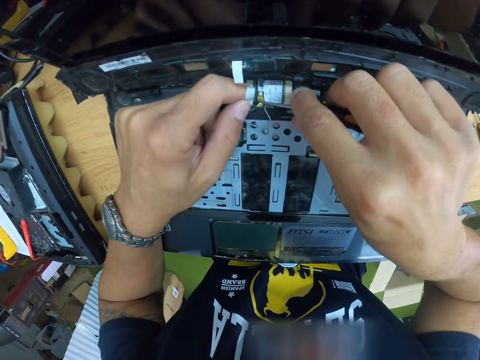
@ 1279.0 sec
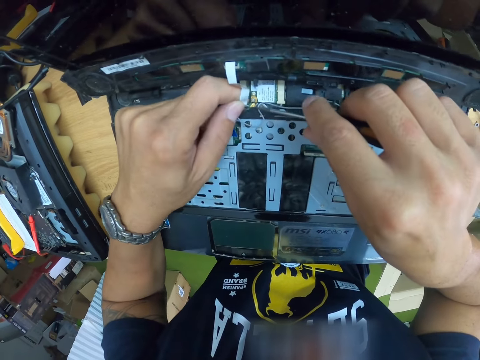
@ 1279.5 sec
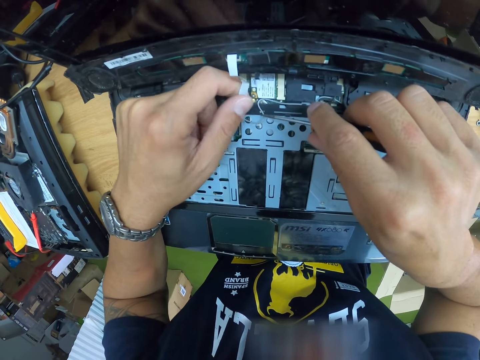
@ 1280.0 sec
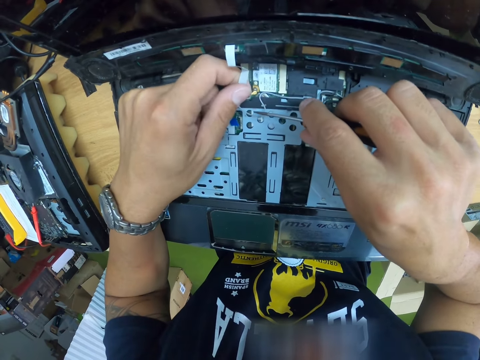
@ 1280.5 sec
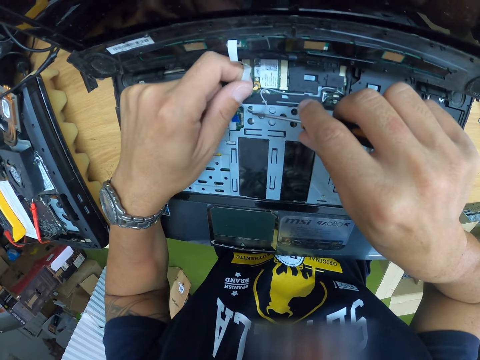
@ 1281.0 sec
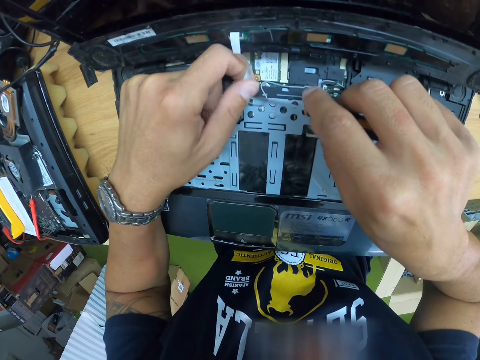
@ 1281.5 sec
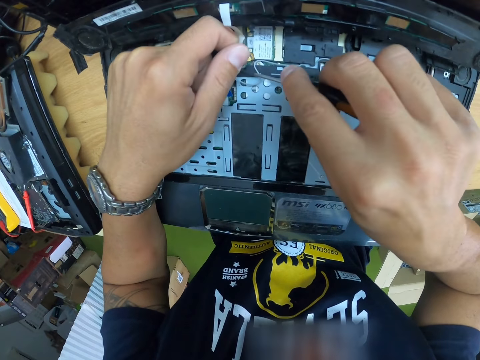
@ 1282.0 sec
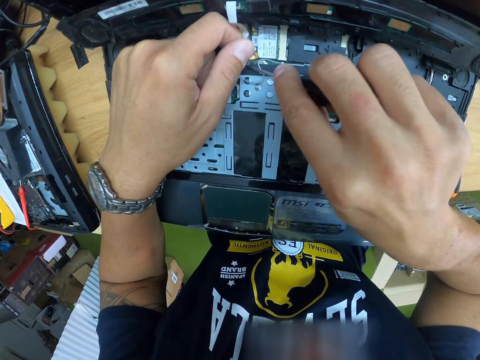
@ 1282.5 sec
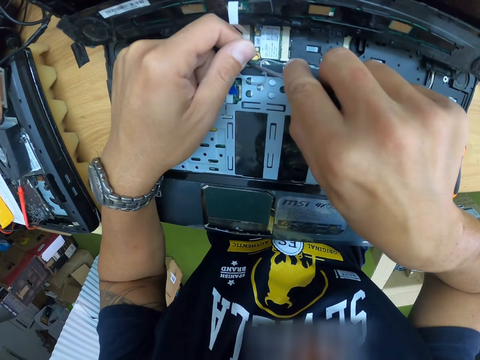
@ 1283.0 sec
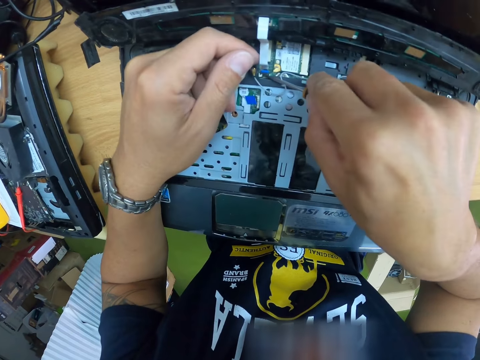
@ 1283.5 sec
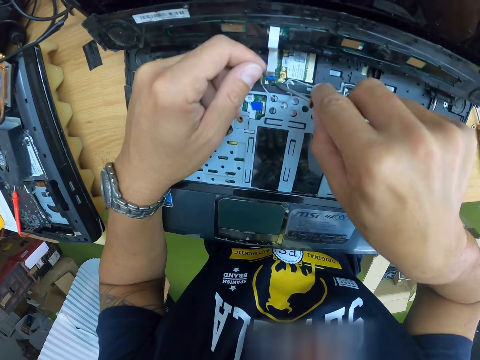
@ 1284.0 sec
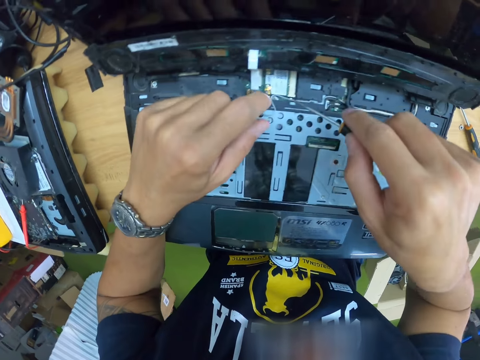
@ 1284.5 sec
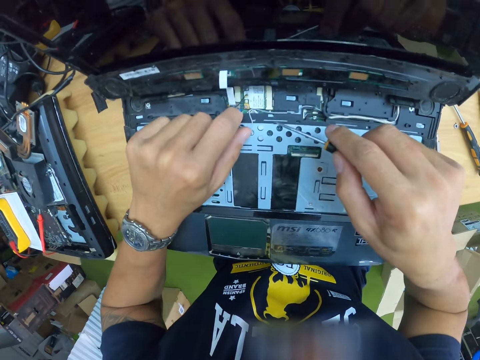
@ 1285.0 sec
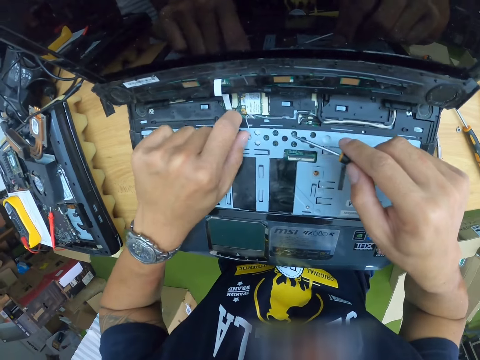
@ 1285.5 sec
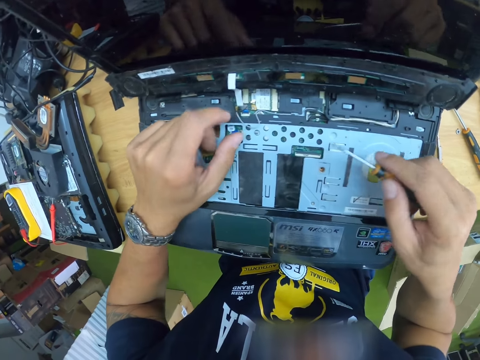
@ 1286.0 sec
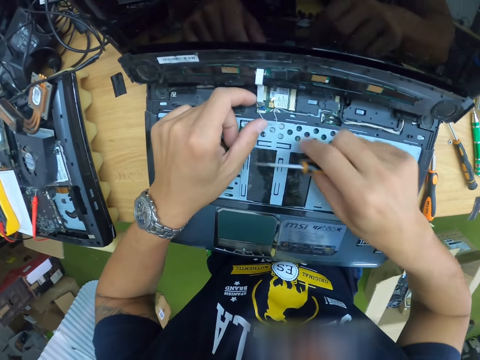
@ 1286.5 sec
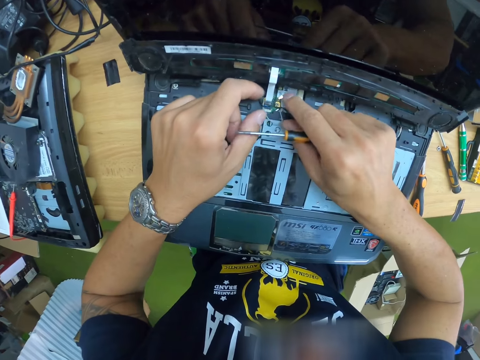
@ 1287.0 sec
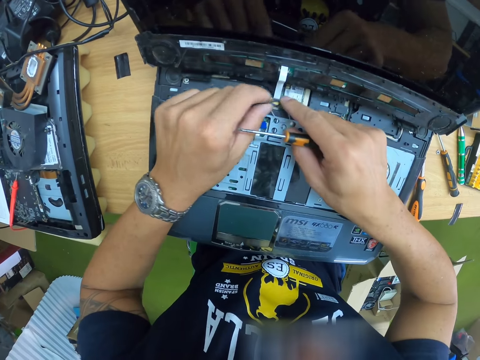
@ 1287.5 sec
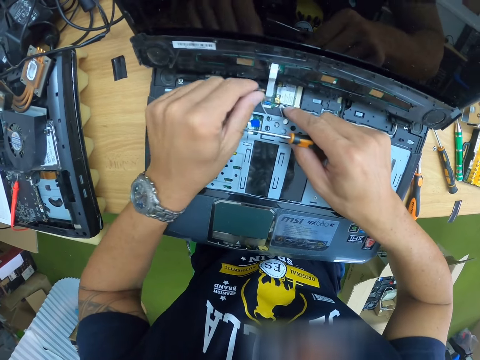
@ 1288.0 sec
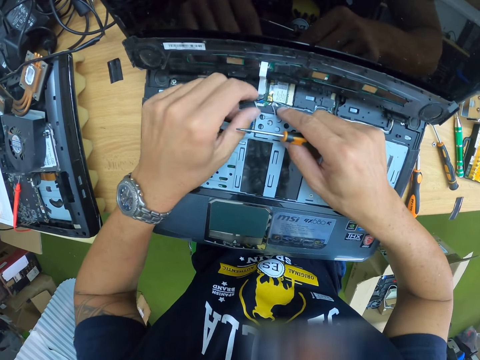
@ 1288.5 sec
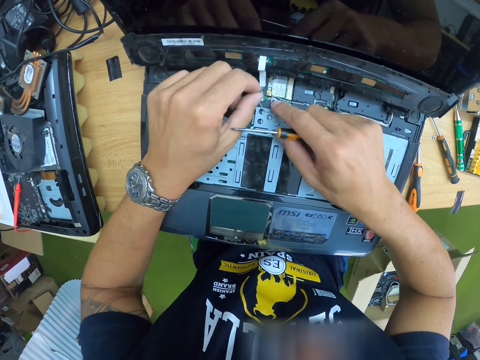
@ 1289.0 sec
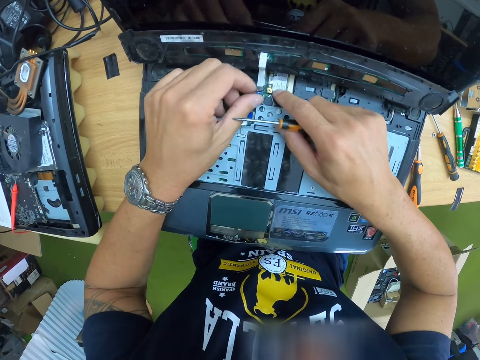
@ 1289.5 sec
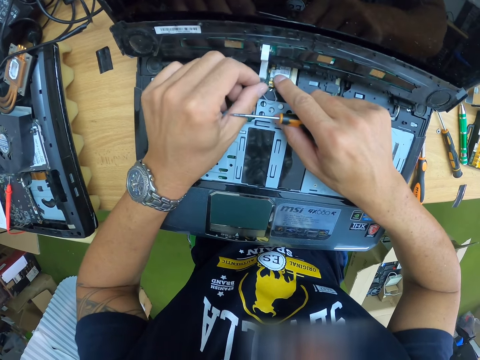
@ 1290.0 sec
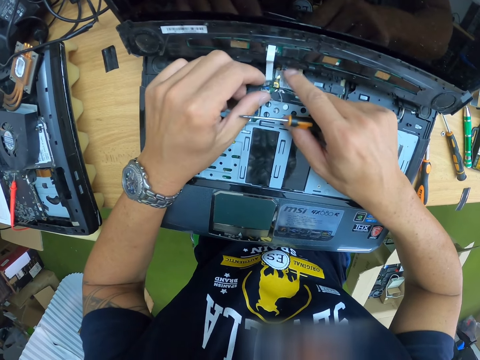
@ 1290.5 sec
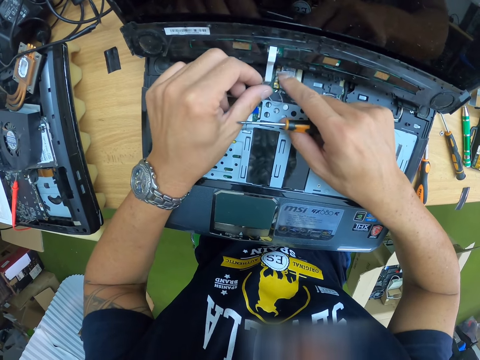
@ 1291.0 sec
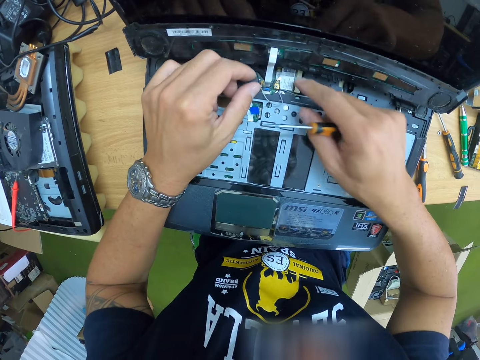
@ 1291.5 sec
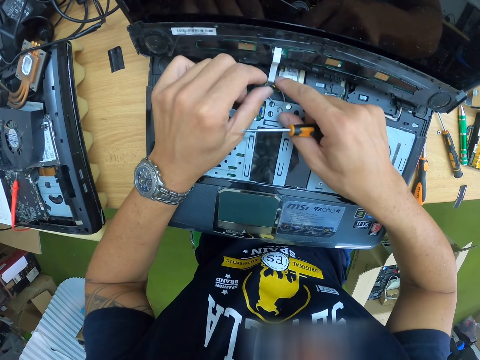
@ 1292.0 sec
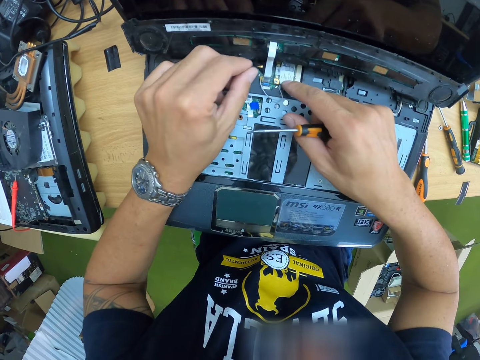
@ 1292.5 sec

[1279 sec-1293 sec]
The camera wearer adjusts a wire with a screwdriver. They work on the laptop with both hands. They touch the wire.

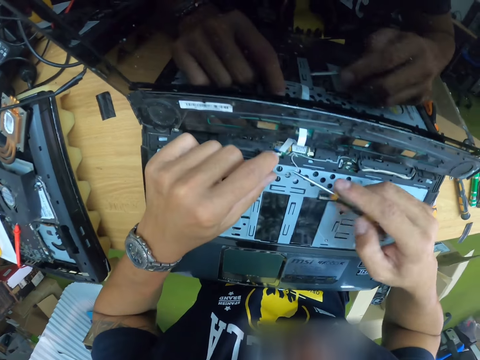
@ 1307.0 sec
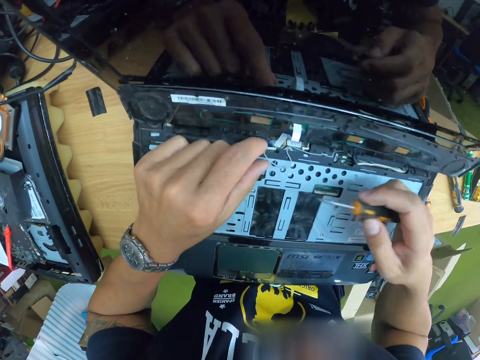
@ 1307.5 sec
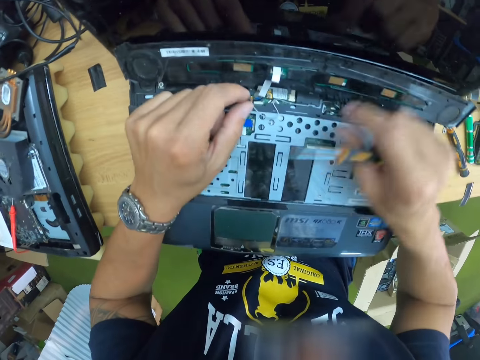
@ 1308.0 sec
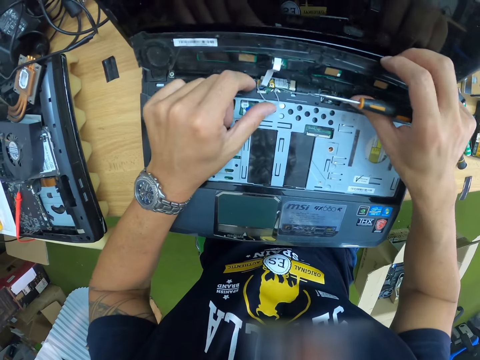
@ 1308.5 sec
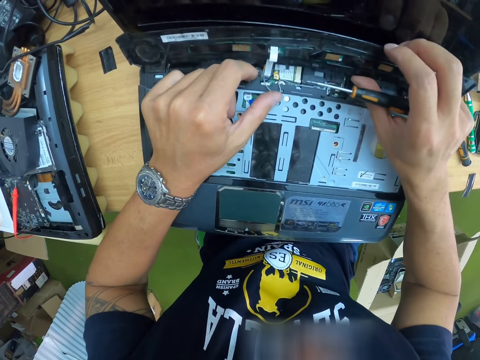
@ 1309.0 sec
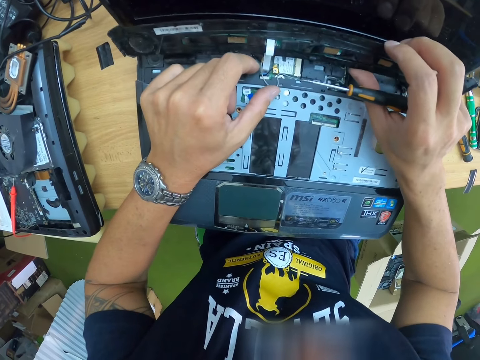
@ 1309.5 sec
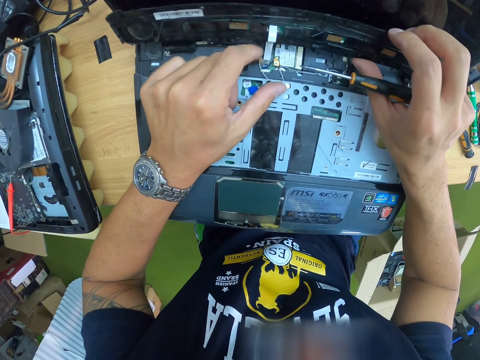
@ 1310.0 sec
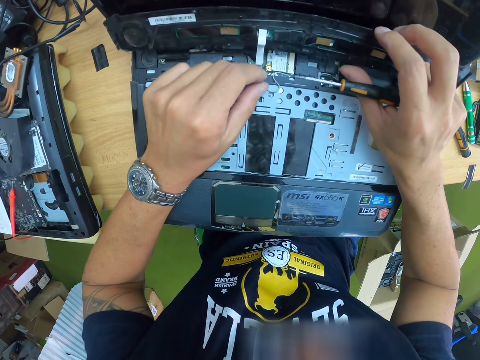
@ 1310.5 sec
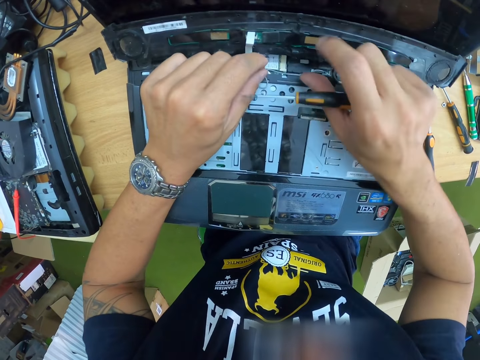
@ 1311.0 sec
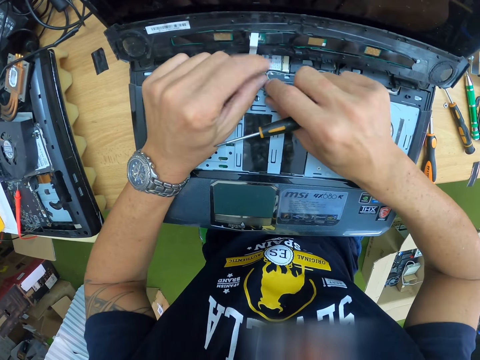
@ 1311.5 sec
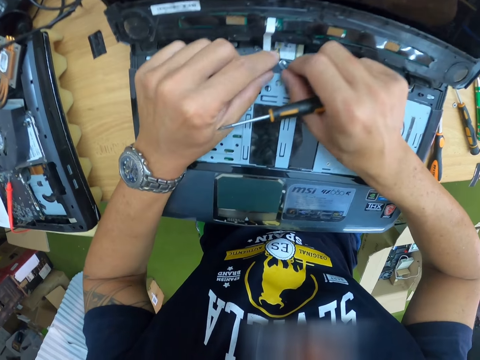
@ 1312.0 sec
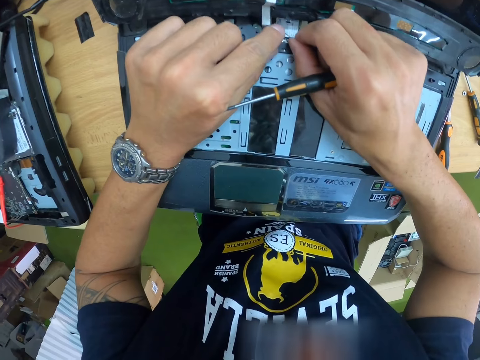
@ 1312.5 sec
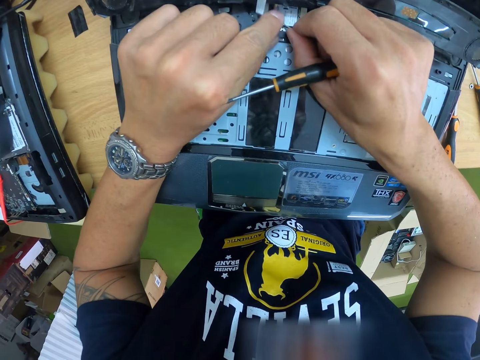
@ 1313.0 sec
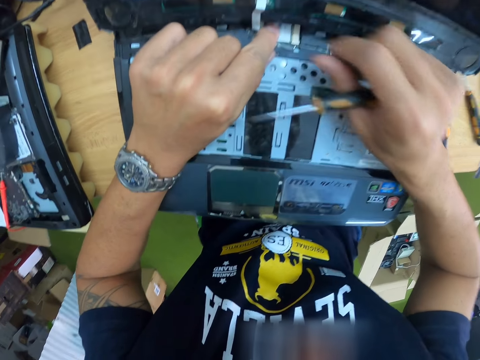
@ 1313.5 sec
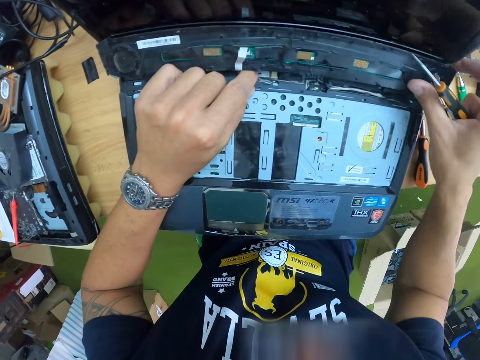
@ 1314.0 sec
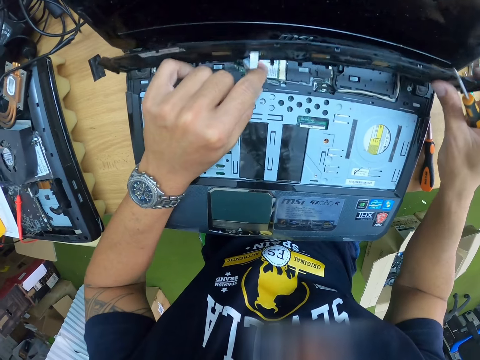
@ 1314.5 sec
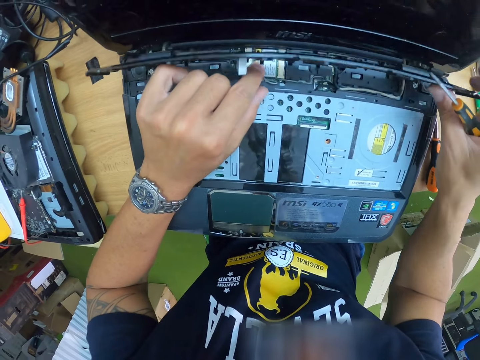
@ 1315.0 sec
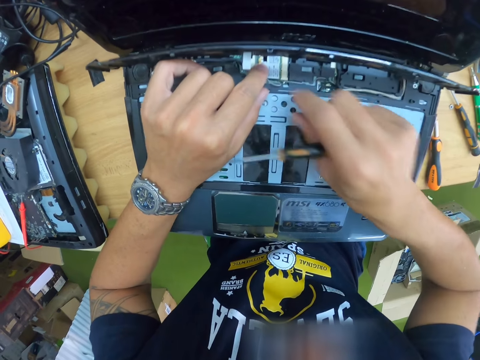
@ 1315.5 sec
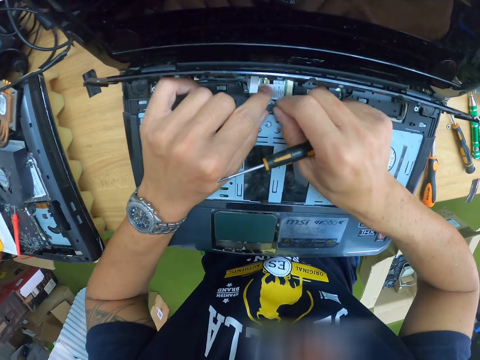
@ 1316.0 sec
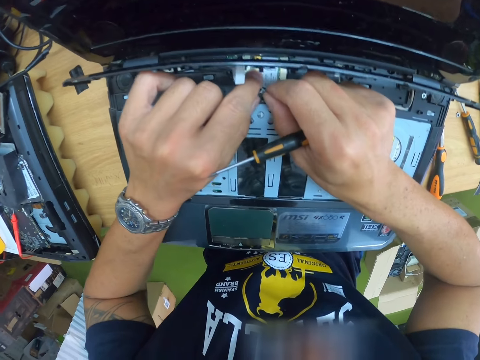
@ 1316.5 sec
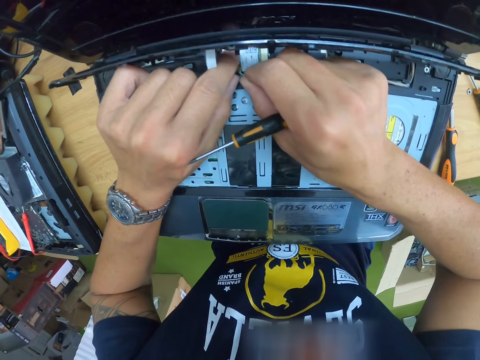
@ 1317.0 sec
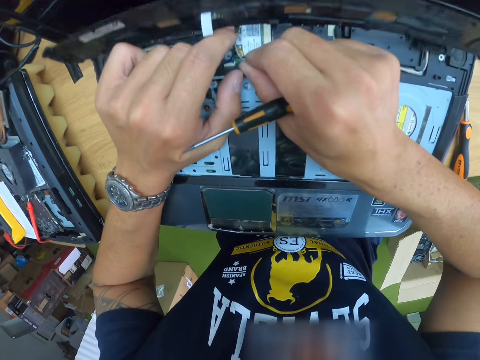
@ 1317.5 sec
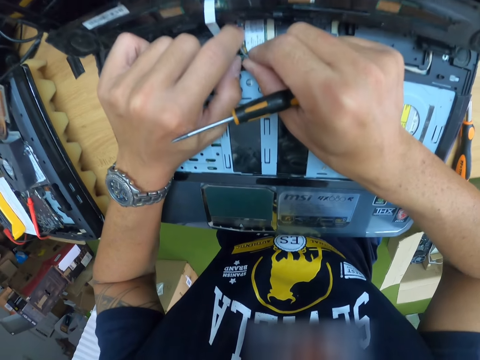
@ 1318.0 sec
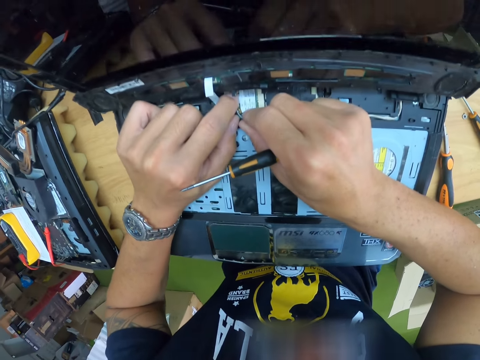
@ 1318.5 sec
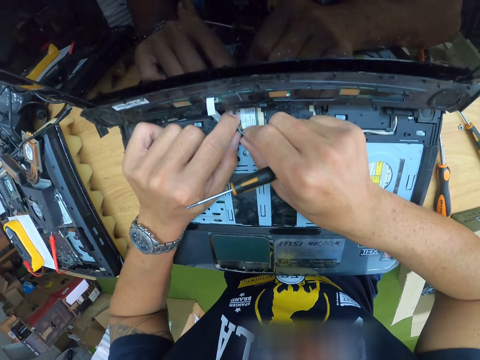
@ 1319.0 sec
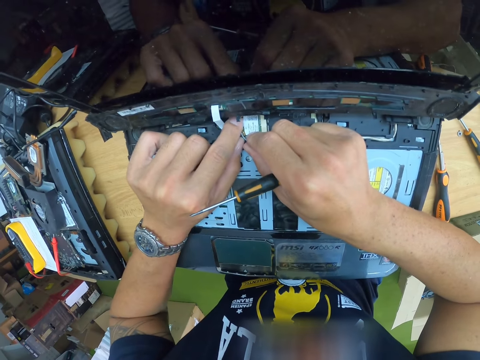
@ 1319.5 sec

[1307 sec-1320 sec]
The camera wearer adjusts the plastic part of the laptop with his right hand. He works on the laptop with both hands. He connects the wire. He adjusts the plastic part of the laptop with his right hand. He works on the laptop with both hands. He connects the wire.
